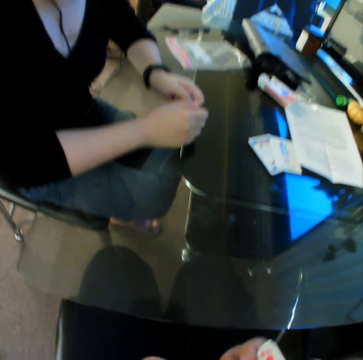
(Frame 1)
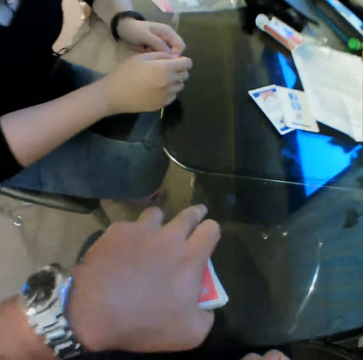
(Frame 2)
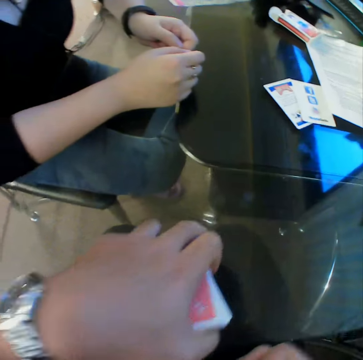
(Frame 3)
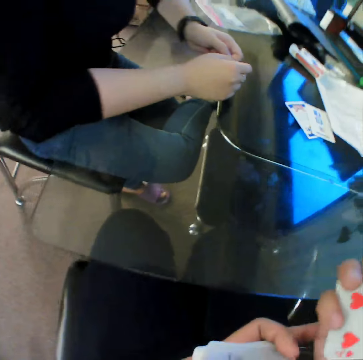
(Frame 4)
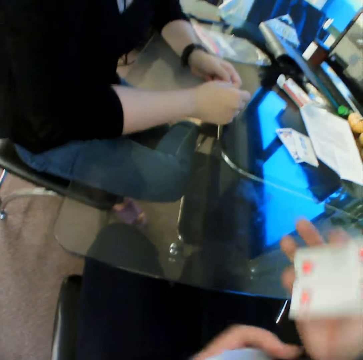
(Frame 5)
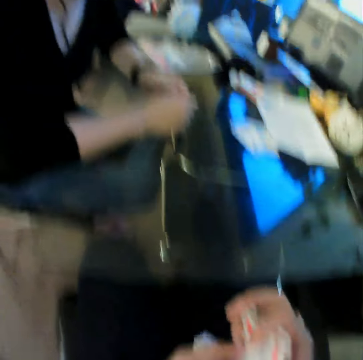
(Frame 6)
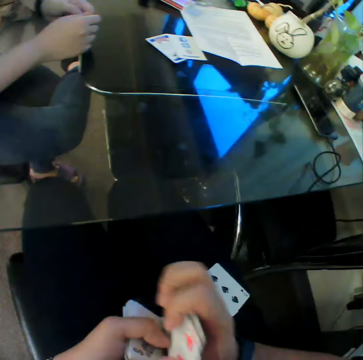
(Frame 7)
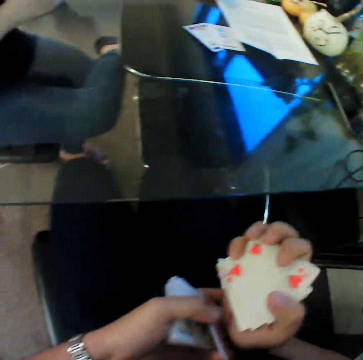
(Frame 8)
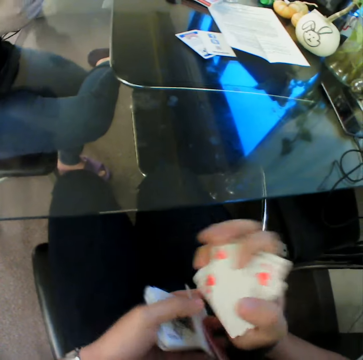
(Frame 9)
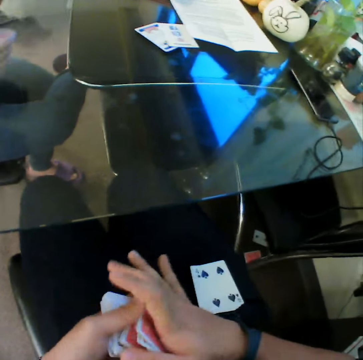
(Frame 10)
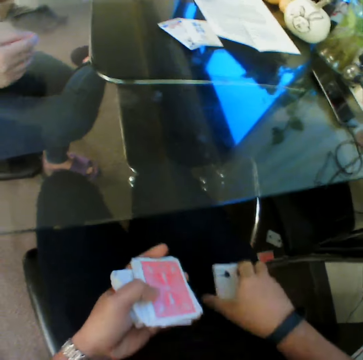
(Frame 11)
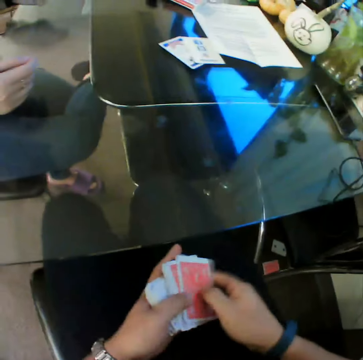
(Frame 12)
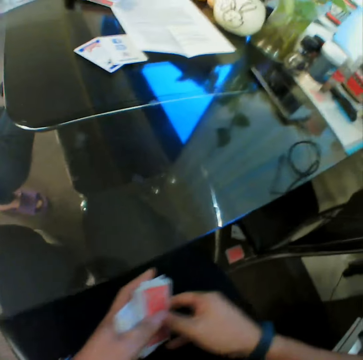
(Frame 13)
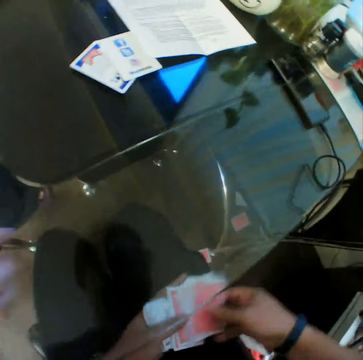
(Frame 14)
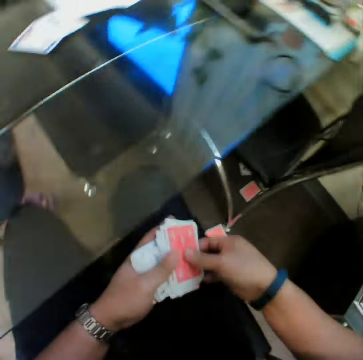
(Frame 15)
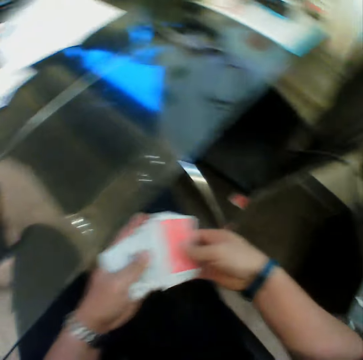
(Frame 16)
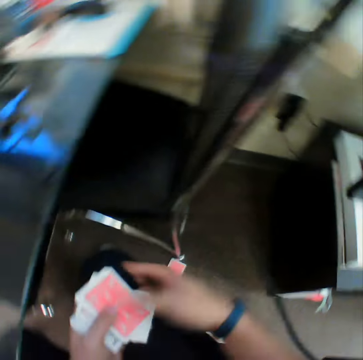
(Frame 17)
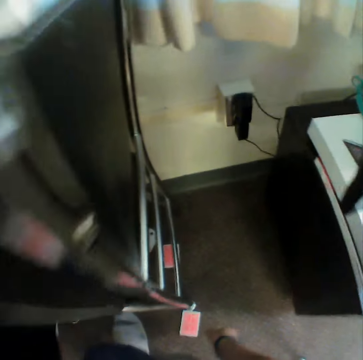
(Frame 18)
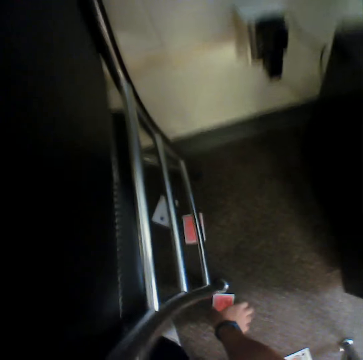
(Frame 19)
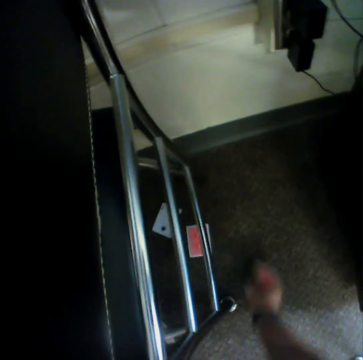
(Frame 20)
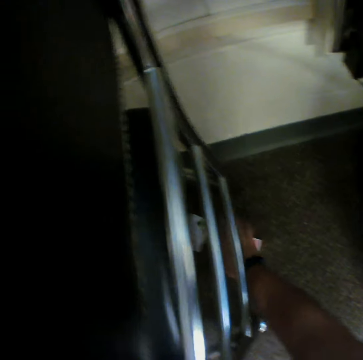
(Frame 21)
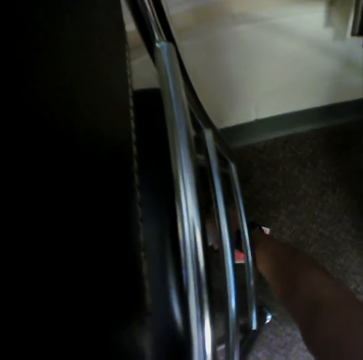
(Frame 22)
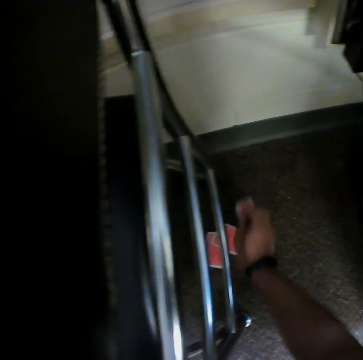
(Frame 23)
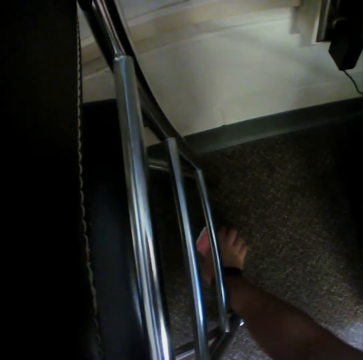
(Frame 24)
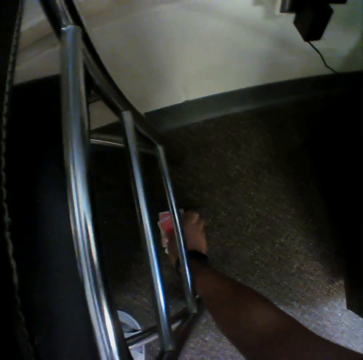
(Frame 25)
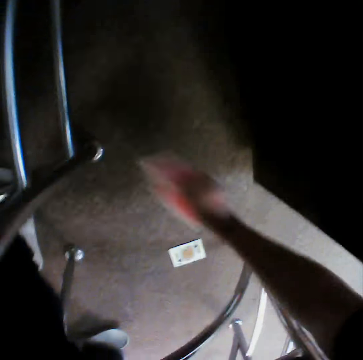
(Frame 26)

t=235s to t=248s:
The camera wearer drops the cards on the floor. He picks a card from his lap with his right hand. He picks the cards from the floor with his right hand.

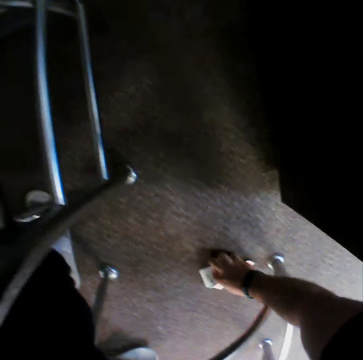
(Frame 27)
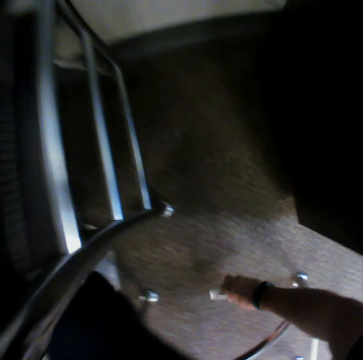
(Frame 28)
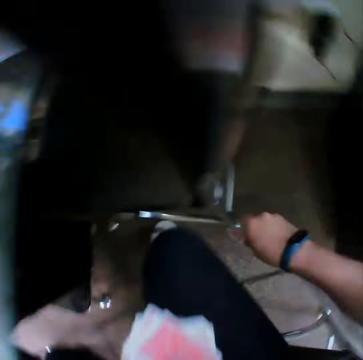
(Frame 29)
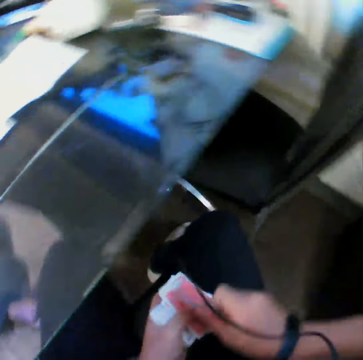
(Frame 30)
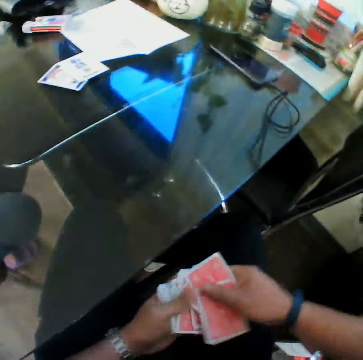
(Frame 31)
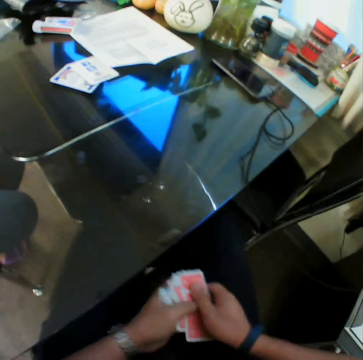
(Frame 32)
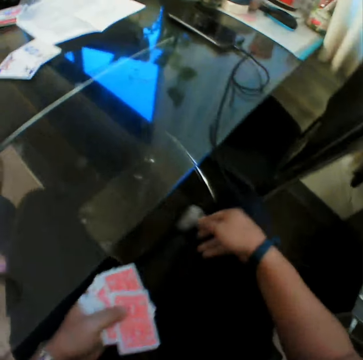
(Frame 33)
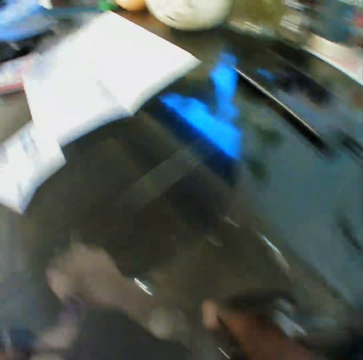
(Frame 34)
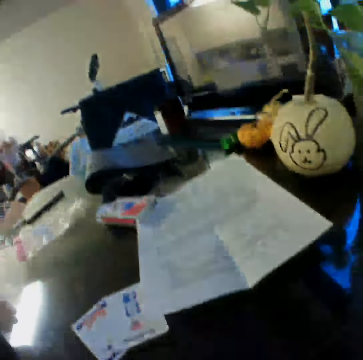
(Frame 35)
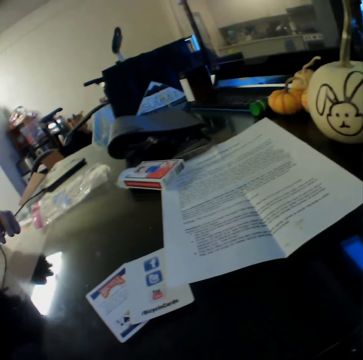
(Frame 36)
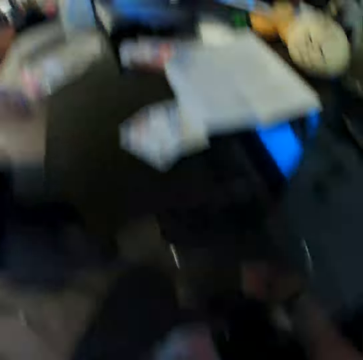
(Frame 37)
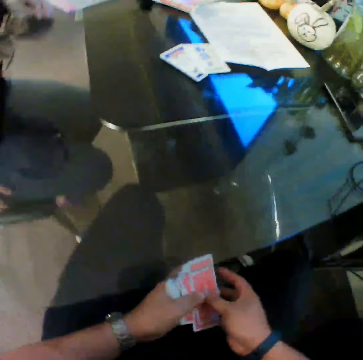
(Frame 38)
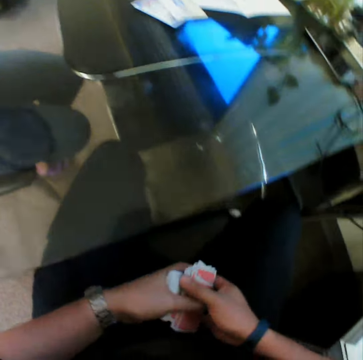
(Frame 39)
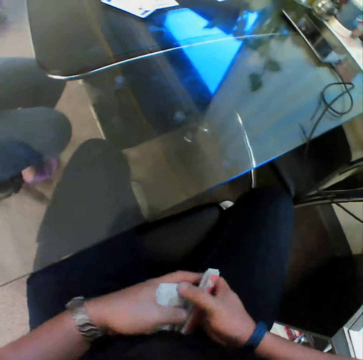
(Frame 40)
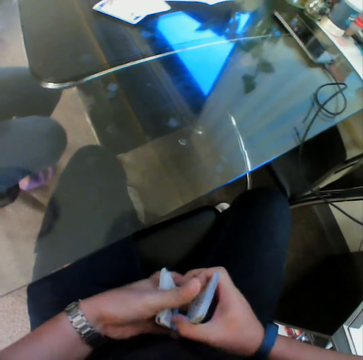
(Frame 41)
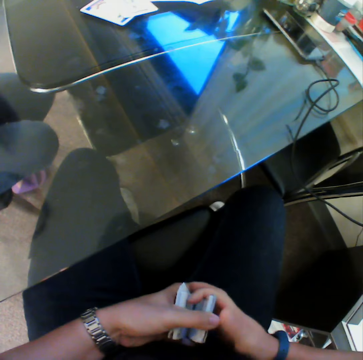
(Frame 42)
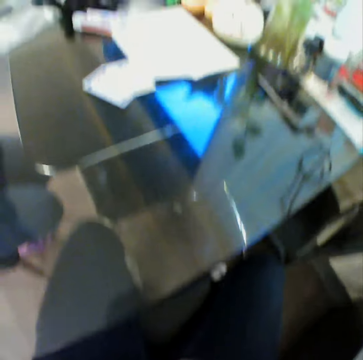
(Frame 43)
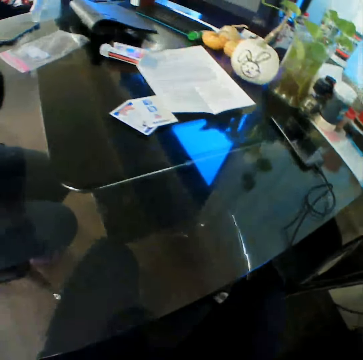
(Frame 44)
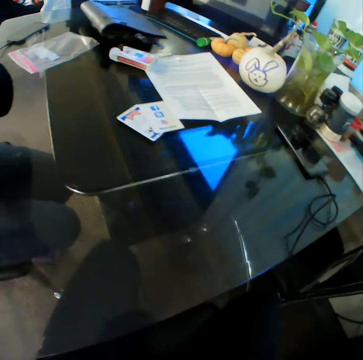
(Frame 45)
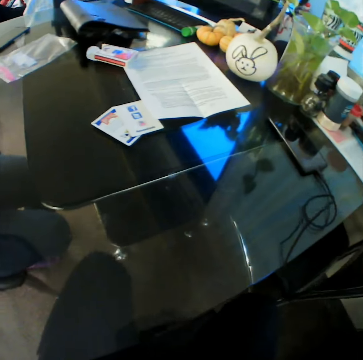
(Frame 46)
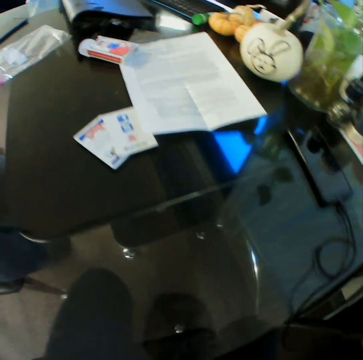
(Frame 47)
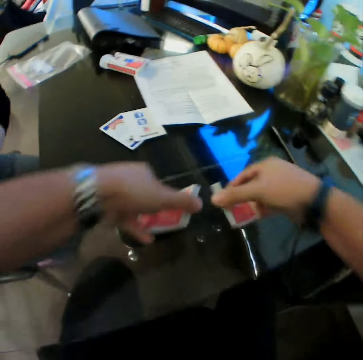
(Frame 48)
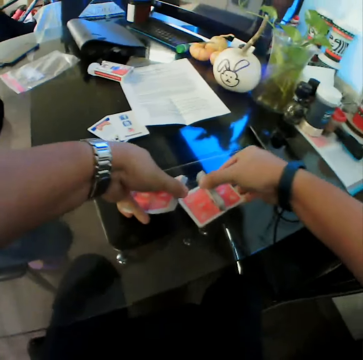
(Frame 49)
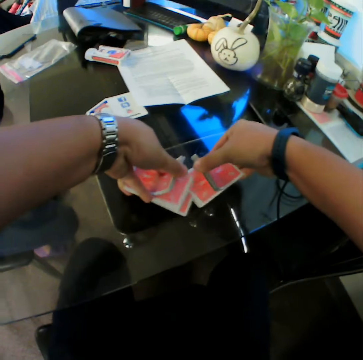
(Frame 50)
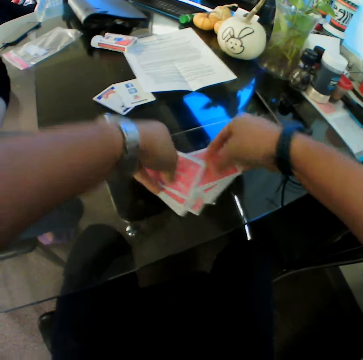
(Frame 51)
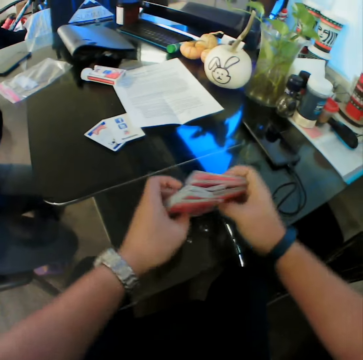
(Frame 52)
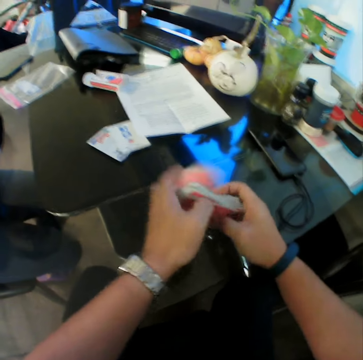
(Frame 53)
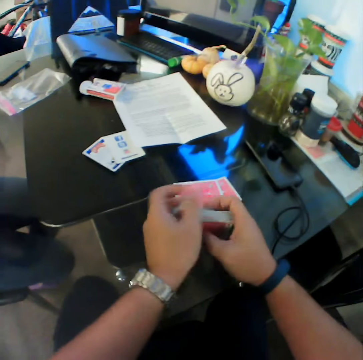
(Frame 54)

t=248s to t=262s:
The camera wearer drops the cards on the floor. He picks the cards. He shuffles the cards in his hands on the table.

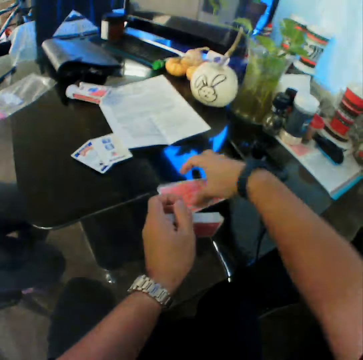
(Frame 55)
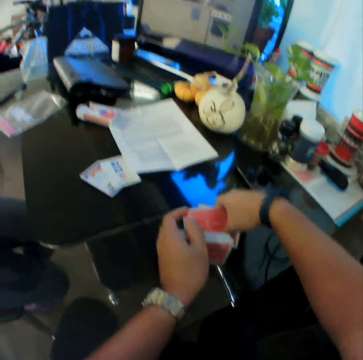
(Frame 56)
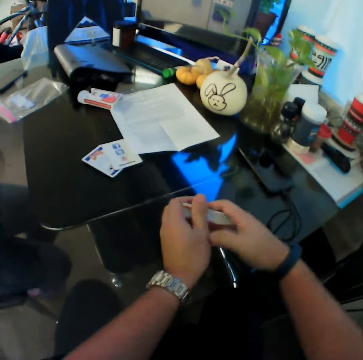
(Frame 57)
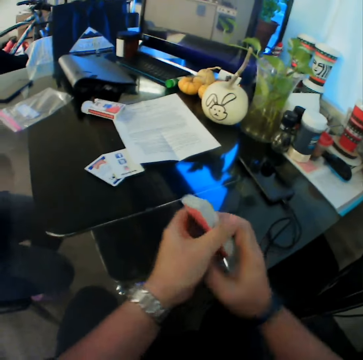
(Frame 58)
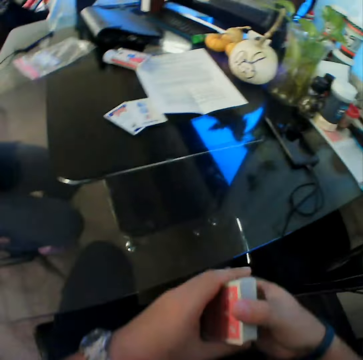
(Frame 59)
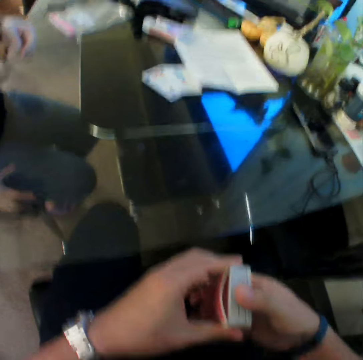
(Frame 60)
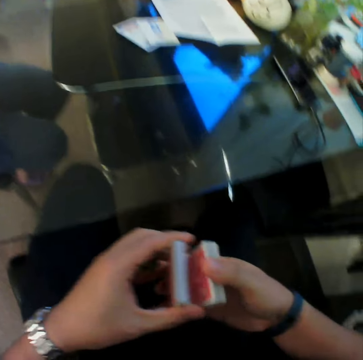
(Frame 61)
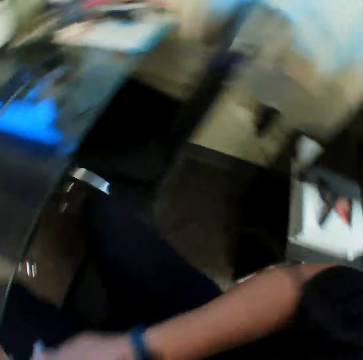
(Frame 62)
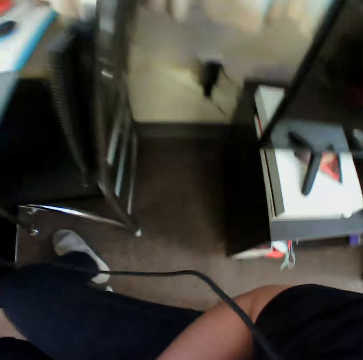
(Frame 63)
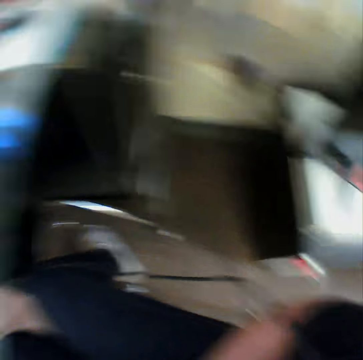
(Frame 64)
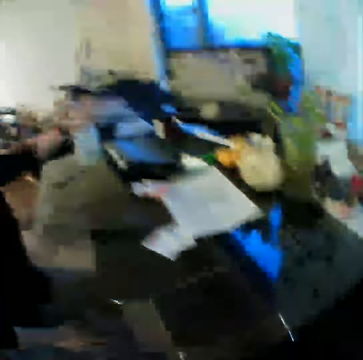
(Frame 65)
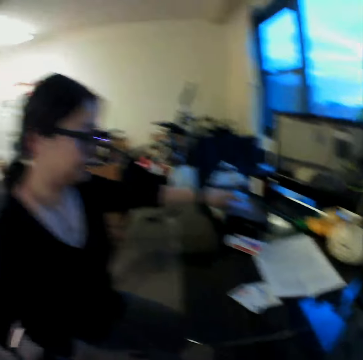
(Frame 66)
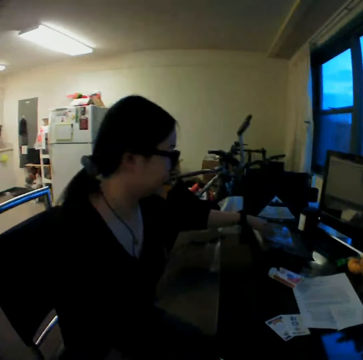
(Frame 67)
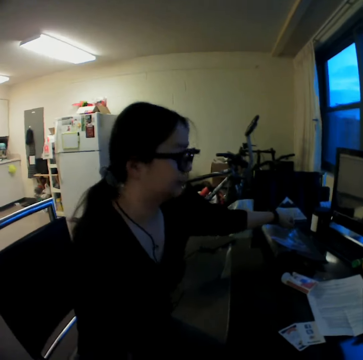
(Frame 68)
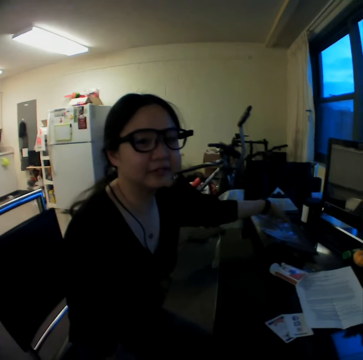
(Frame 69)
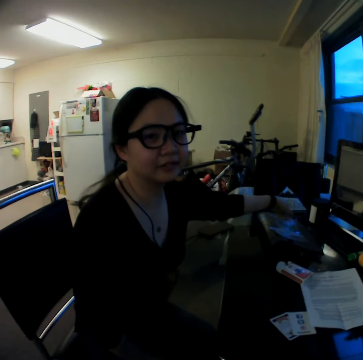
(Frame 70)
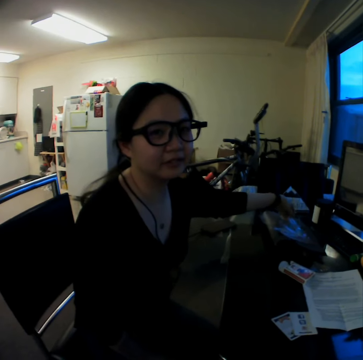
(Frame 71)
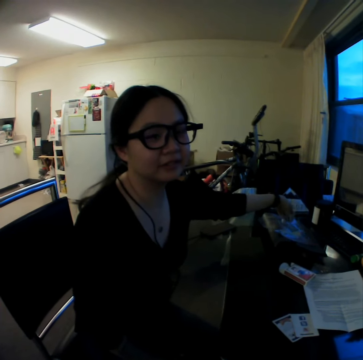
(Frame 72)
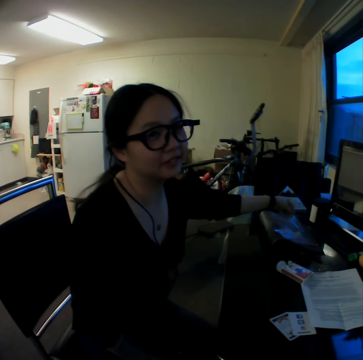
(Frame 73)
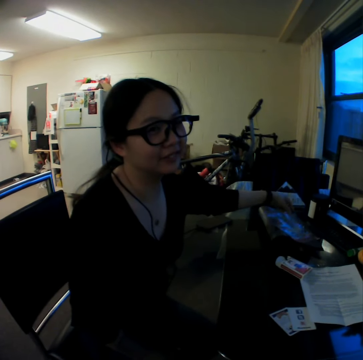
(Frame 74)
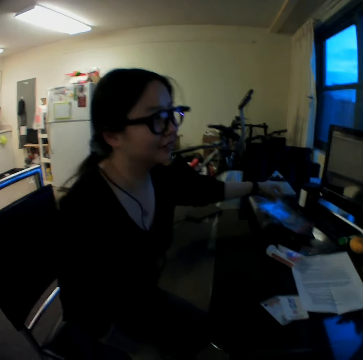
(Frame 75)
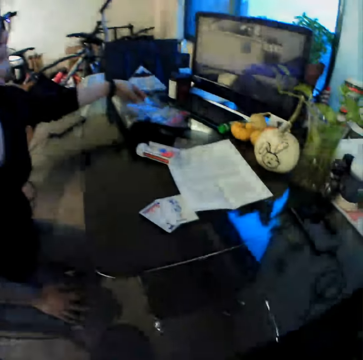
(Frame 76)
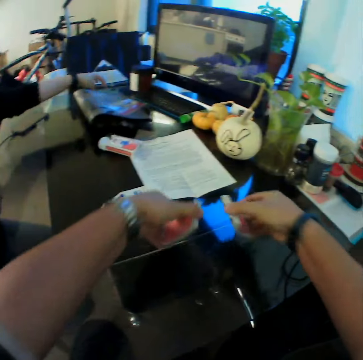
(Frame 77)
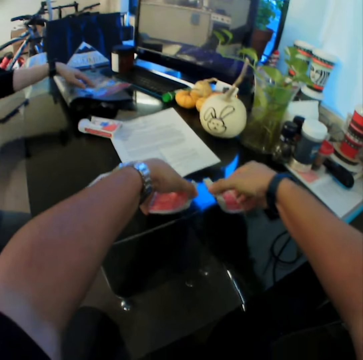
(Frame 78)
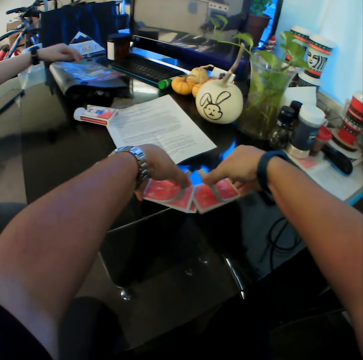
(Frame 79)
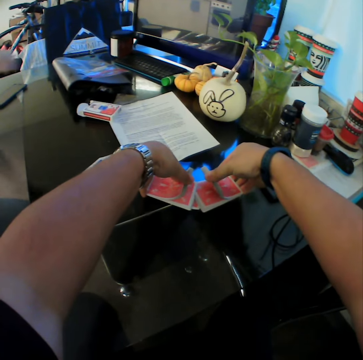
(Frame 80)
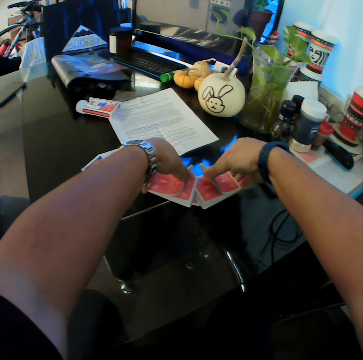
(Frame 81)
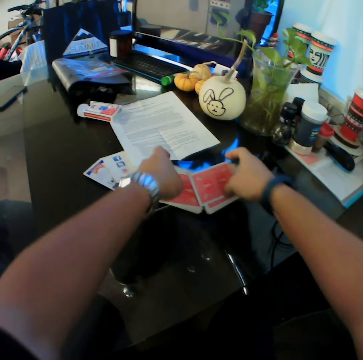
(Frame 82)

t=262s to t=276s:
The camera wearer picks the cards. A woman converses with the camera wearer. The camera wearer looks around the room. He interacts with the woman. The woman touches the zipper bag on the table with her left hand. The camera wearer shuffles the cards in his hands on the table.
